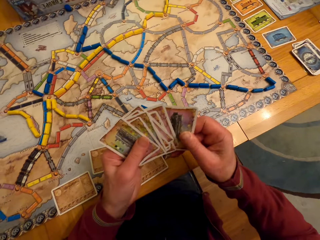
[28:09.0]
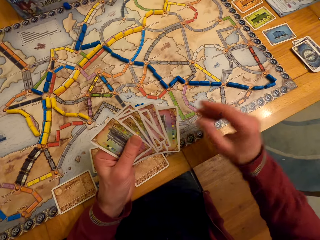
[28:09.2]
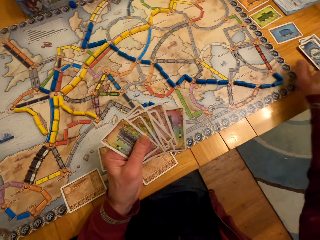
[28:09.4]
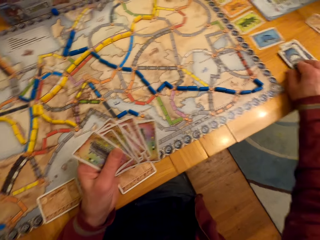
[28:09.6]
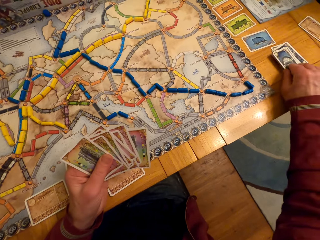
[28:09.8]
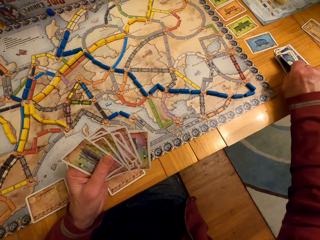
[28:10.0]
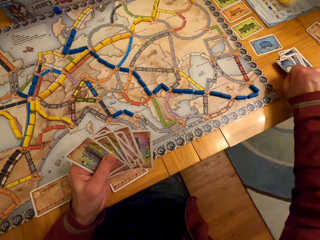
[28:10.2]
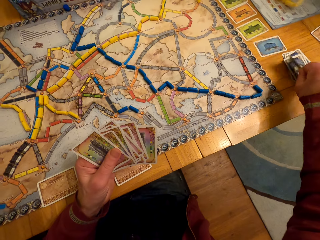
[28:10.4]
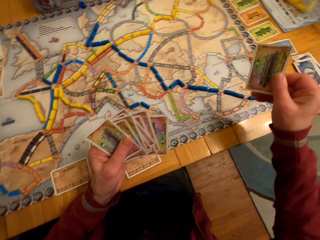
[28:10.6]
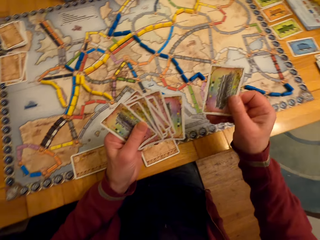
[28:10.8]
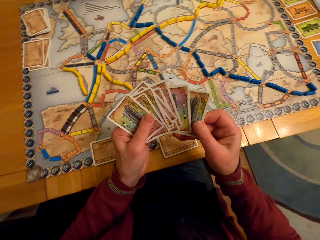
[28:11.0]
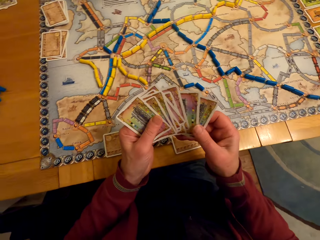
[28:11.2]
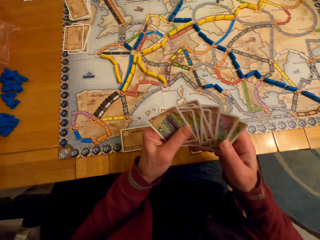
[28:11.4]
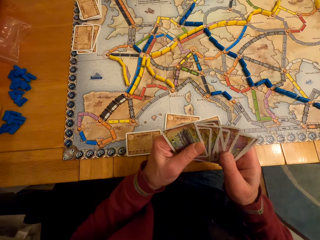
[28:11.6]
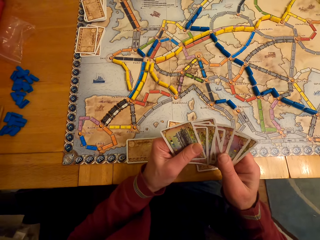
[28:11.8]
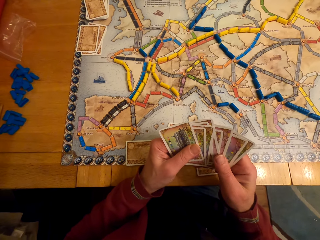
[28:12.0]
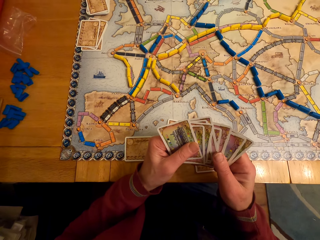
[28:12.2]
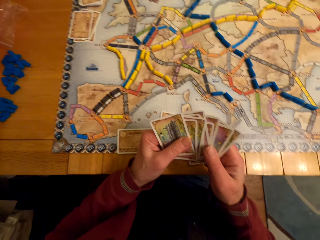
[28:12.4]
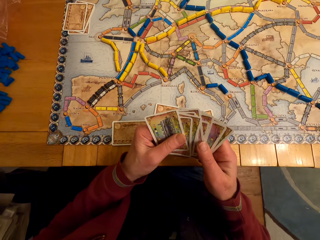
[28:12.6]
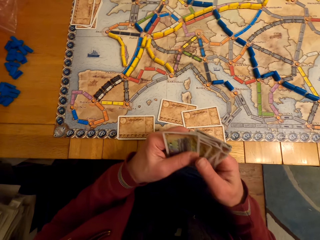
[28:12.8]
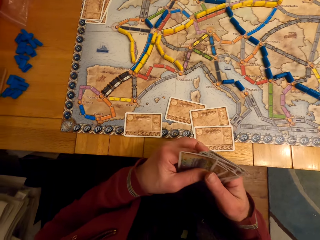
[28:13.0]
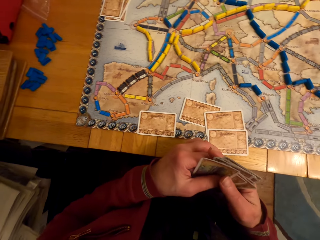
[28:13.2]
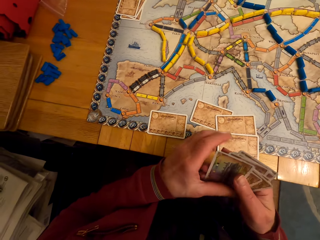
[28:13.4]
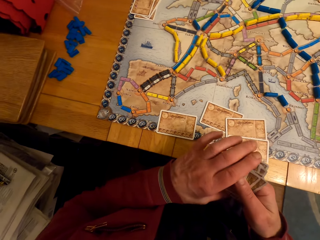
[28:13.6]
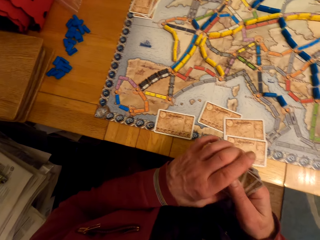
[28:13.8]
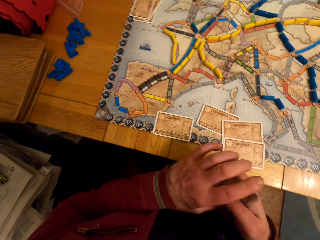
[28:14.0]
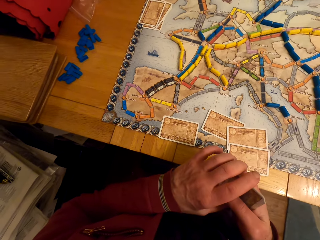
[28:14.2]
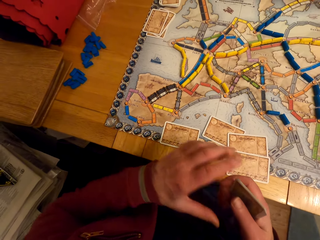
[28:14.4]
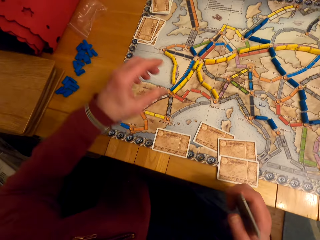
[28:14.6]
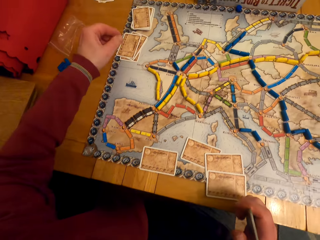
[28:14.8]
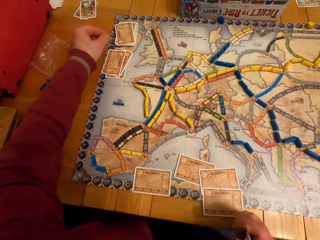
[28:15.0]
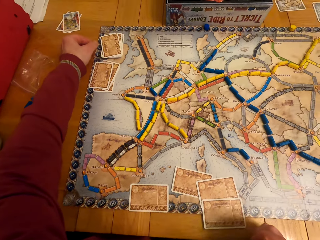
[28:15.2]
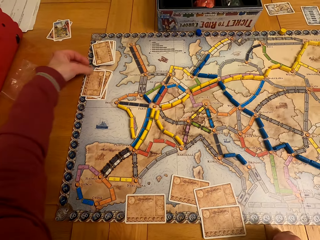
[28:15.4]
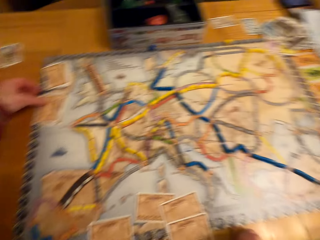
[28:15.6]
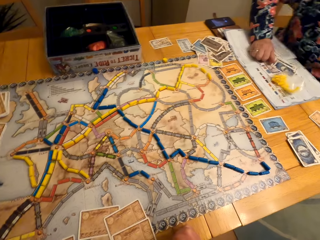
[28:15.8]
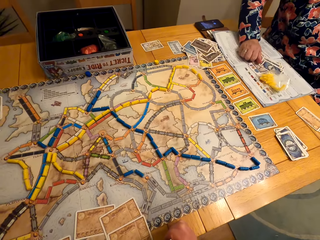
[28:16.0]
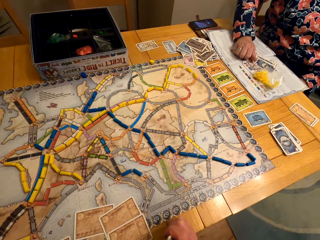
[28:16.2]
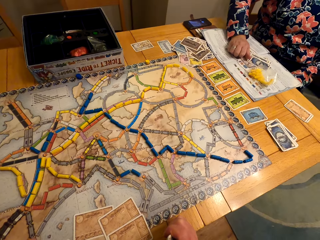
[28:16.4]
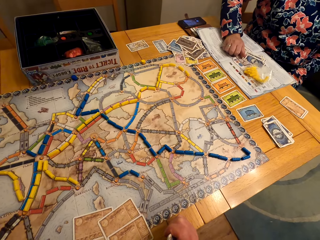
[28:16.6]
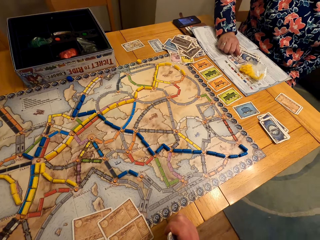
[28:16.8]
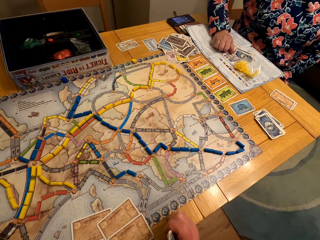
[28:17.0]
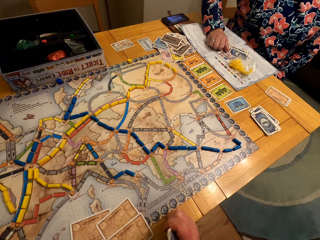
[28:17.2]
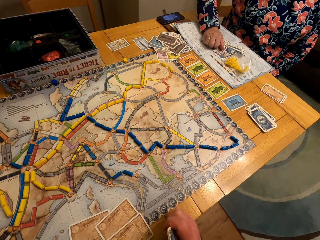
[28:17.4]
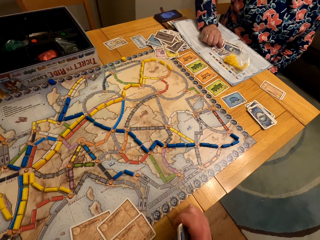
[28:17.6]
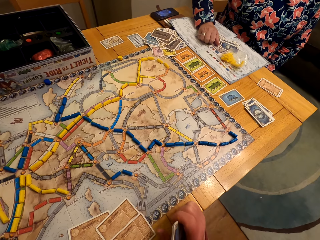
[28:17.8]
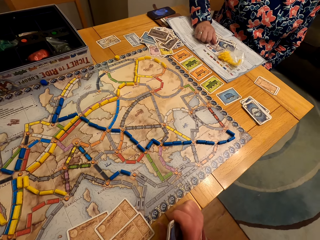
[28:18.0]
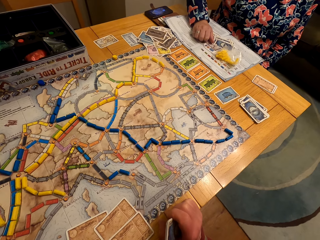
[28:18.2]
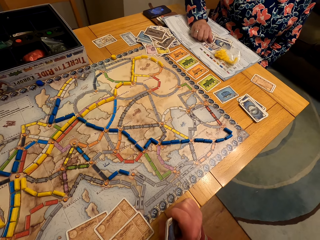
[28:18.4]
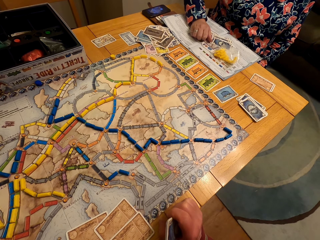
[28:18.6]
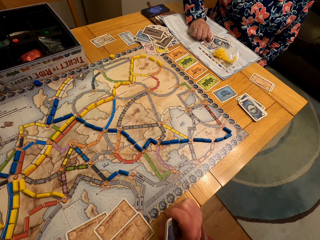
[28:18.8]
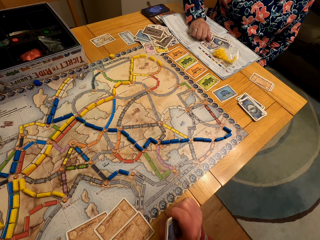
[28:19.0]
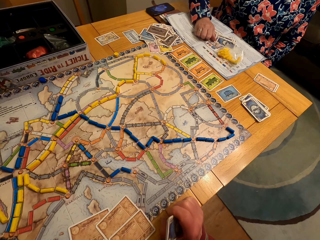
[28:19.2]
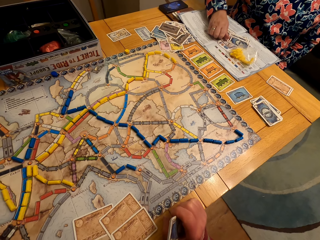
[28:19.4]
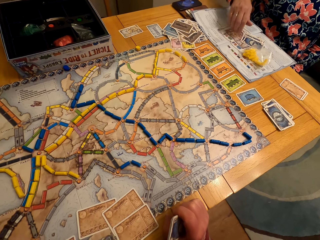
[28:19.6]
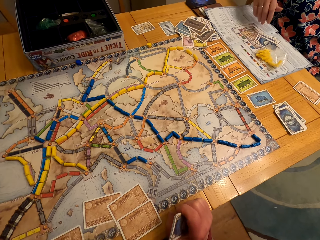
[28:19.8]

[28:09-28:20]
A man passes the card to the left hand and picks the card. The camera wearer picks the board game card with his right hand. The man passes the card to the left hand, looks at the cards, arranges the cards and moves the hand. A lady looks at the cards. The camera wearer talks with the lady. The lady moves the hand.

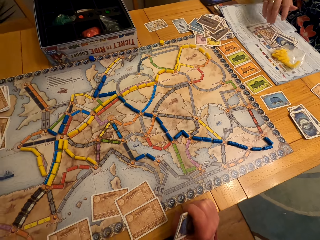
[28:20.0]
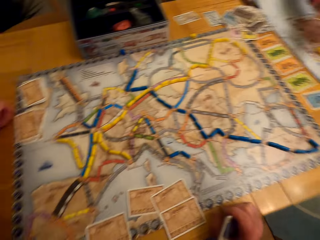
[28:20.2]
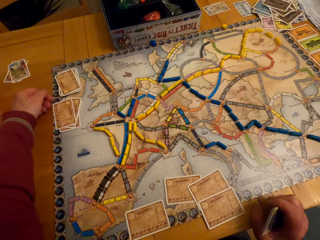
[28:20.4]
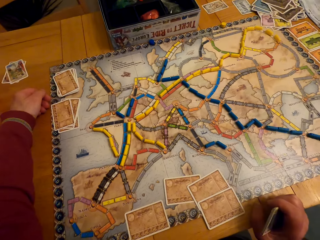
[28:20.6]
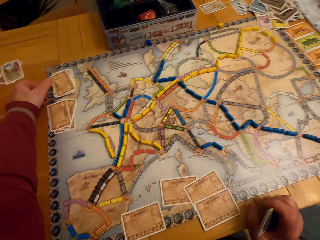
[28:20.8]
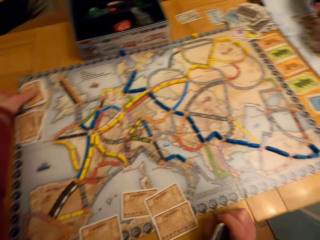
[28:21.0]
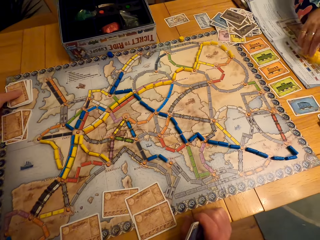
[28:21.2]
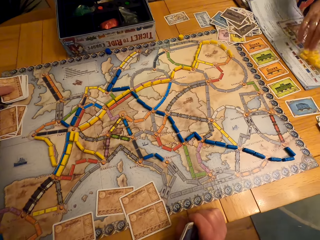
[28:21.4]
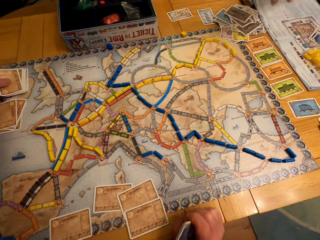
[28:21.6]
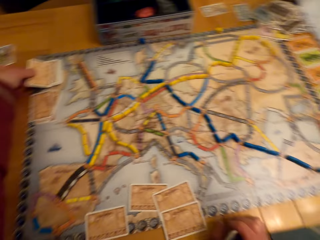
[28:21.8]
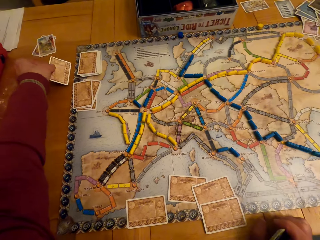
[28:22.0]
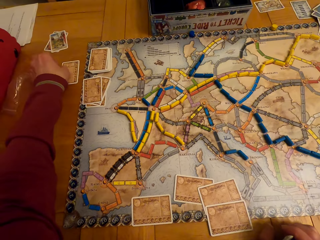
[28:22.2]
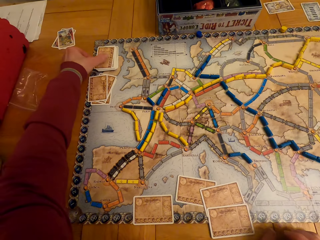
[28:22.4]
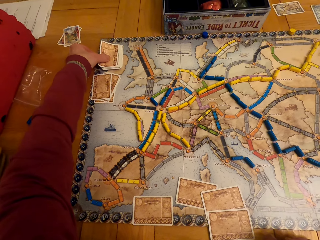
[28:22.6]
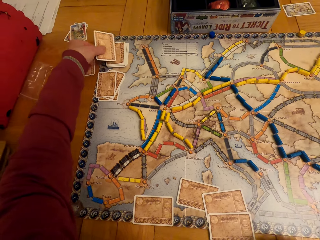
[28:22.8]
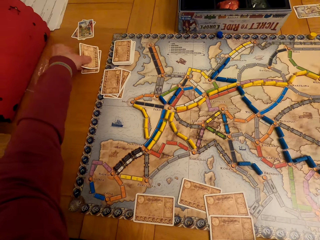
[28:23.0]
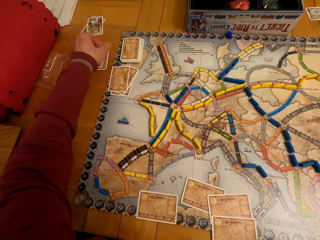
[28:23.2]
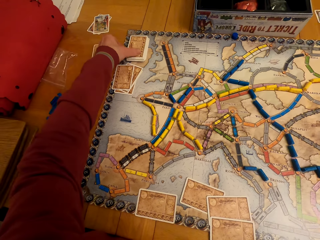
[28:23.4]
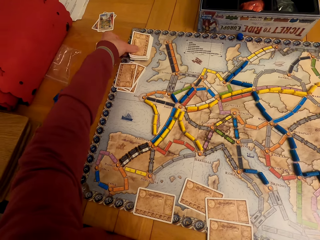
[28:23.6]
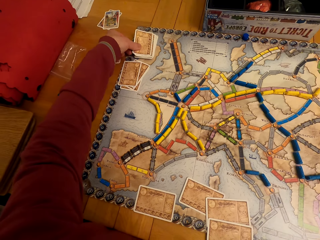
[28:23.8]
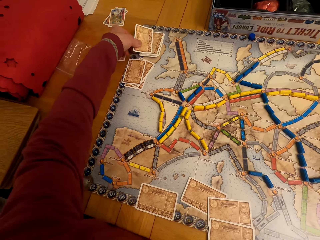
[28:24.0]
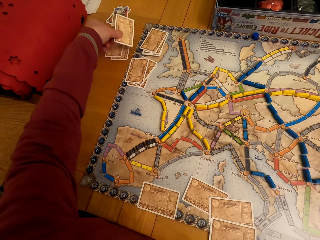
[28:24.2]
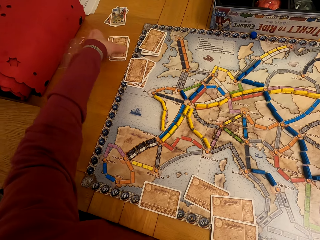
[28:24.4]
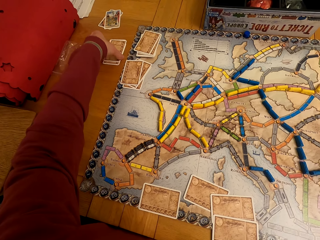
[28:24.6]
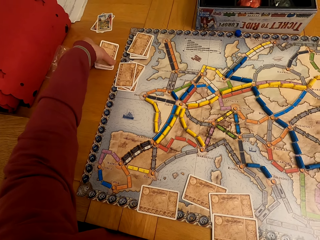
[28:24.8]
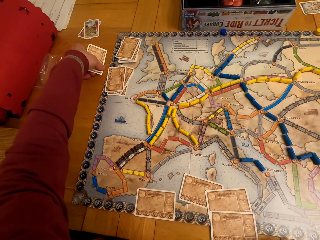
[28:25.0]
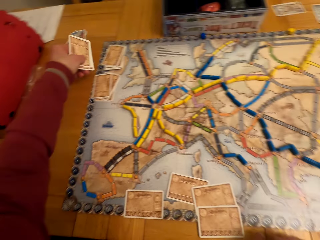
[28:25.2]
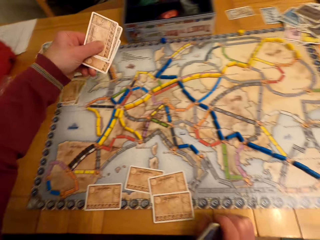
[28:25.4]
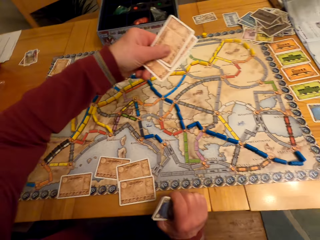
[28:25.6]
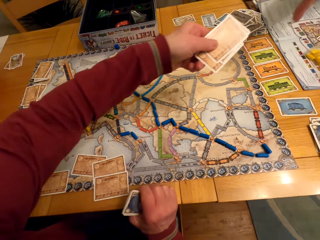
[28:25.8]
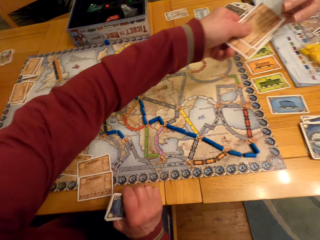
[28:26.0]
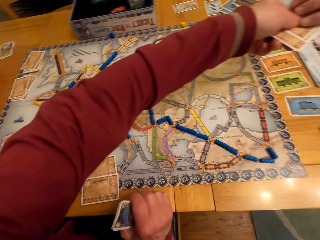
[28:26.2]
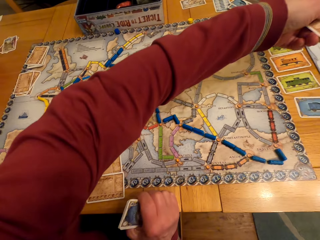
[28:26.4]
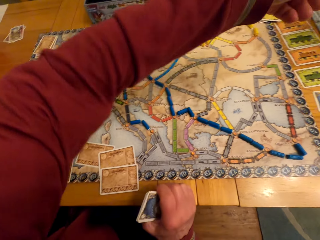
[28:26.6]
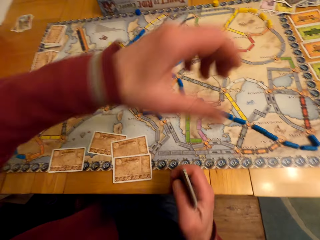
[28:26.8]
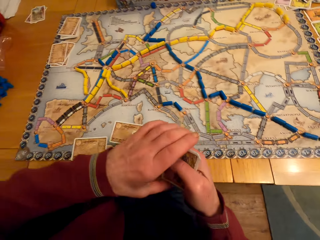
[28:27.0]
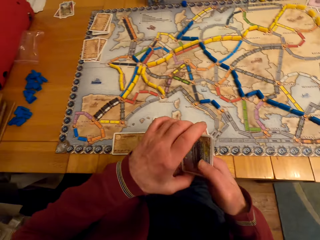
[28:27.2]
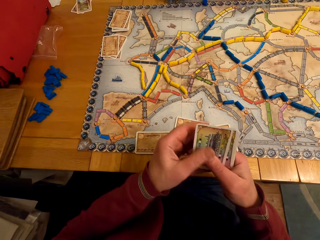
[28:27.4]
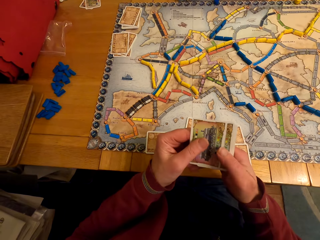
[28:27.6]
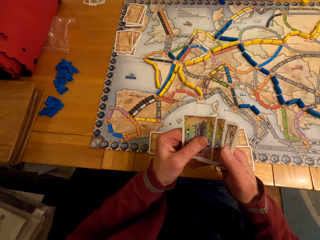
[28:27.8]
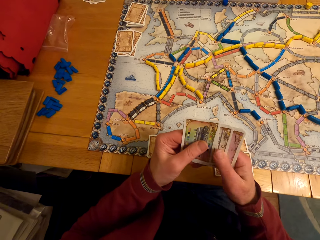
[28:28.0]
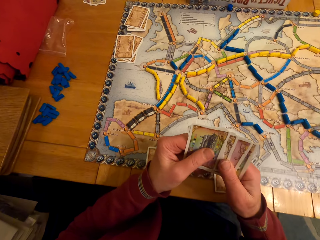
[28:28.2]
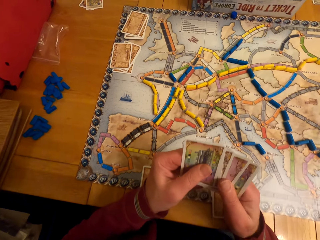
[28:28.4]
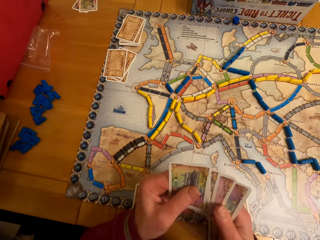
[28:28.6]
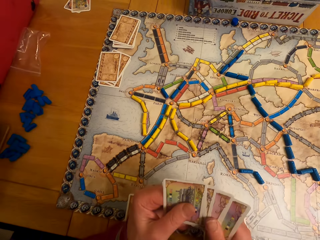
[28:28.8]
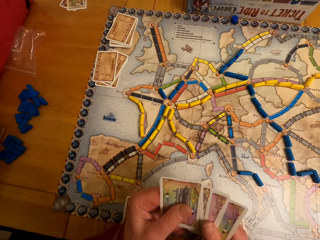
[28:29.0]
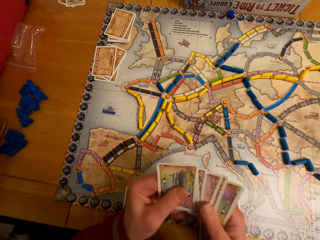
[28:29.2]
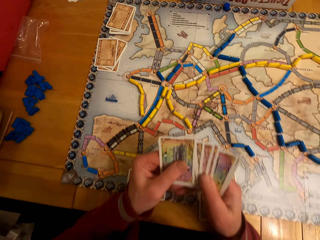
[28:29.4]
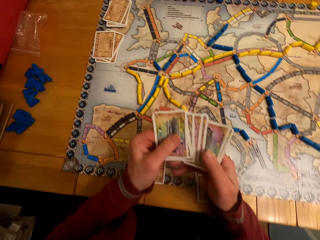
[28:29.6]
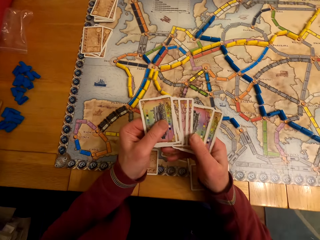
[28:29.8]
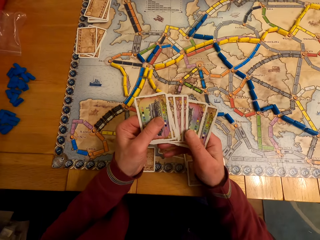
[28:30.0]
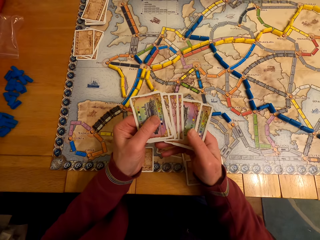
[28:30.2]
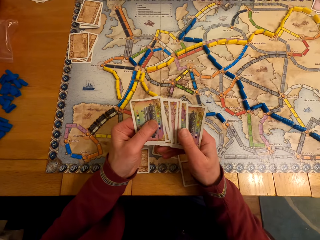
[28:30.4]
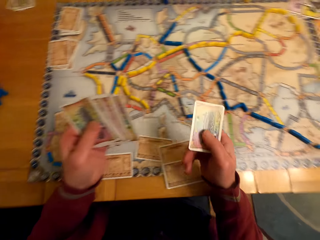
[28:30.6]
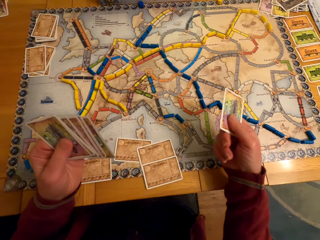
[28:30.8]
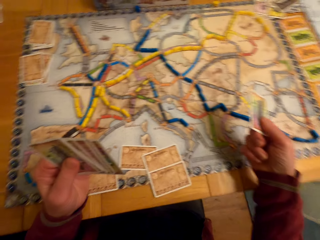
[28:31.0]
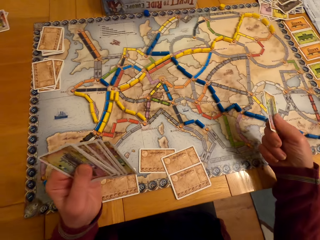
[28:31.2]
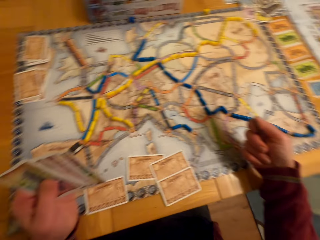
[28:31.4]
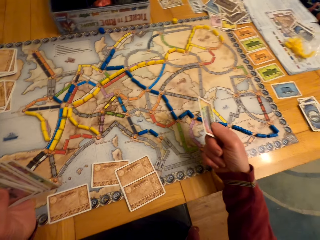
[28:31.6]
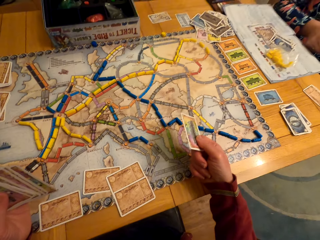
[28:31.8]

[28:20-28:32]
A man looks around and moves the card. The camera wearer moves the board game cards on the table. The man moves the card again. The man picks the cards and passes the cards to a lady. The camera wearer gives the board game cards to the lady. The man holds the cards, looks at the cards and moves the hands.
